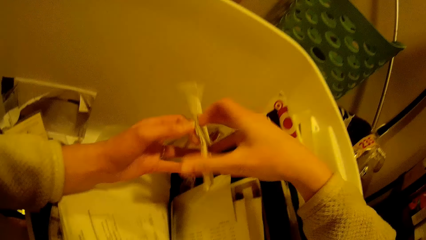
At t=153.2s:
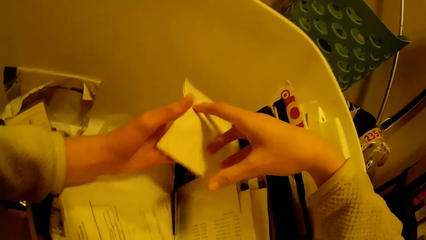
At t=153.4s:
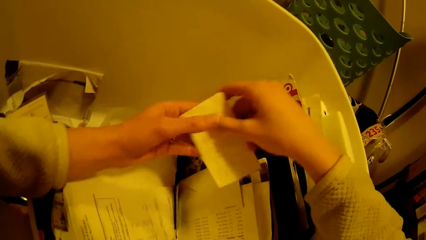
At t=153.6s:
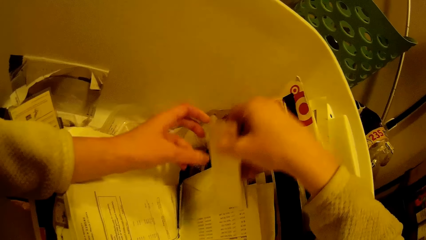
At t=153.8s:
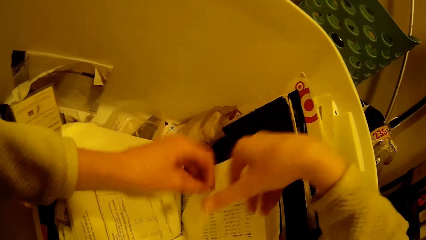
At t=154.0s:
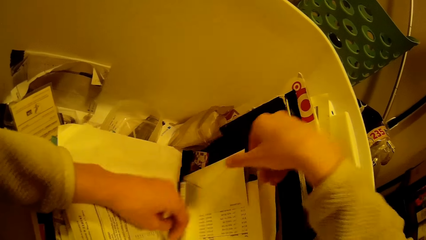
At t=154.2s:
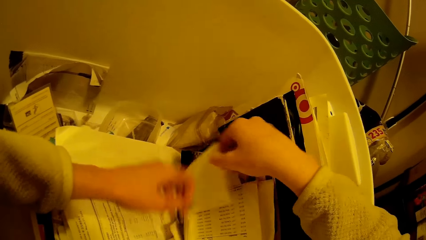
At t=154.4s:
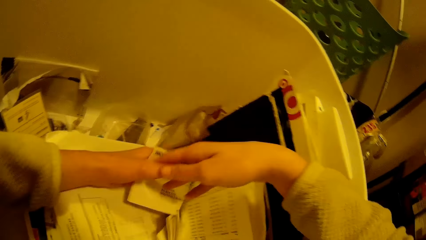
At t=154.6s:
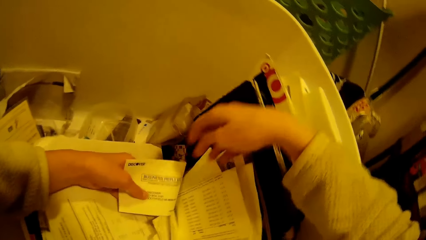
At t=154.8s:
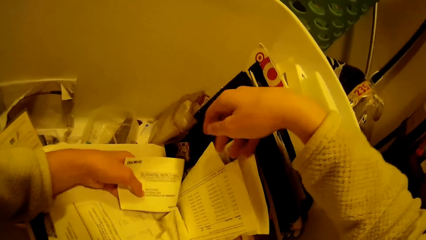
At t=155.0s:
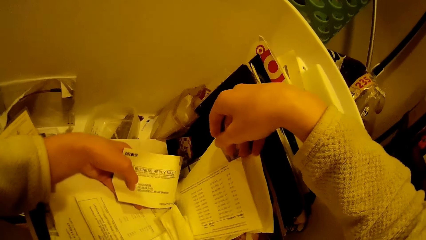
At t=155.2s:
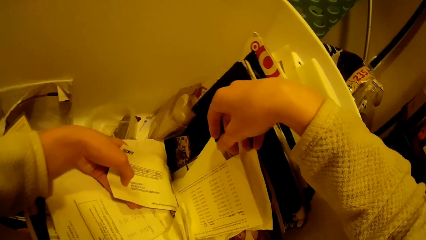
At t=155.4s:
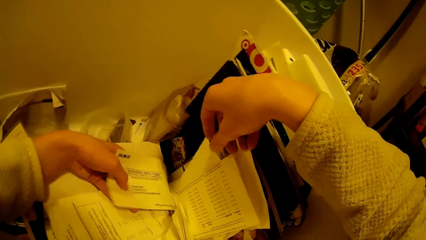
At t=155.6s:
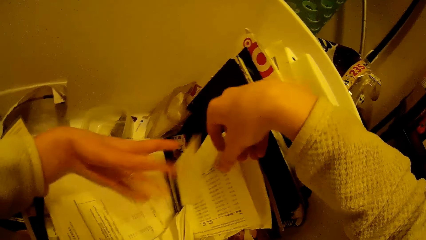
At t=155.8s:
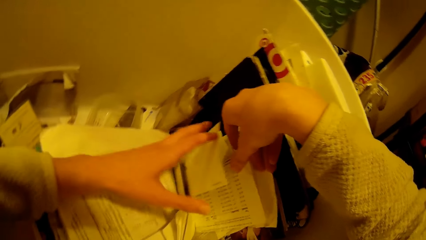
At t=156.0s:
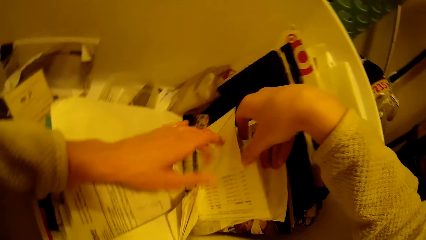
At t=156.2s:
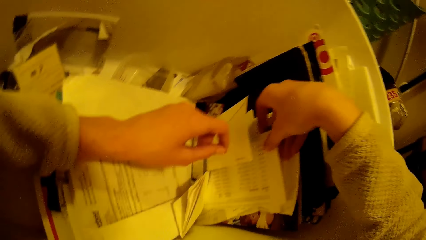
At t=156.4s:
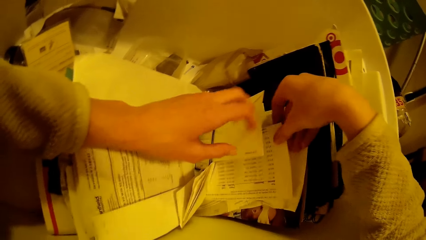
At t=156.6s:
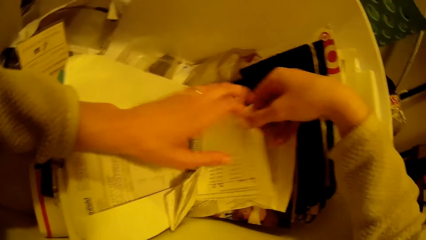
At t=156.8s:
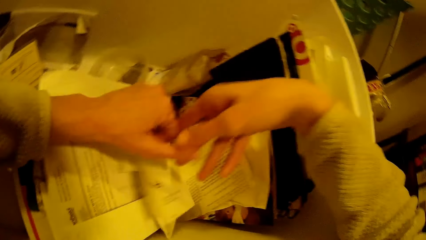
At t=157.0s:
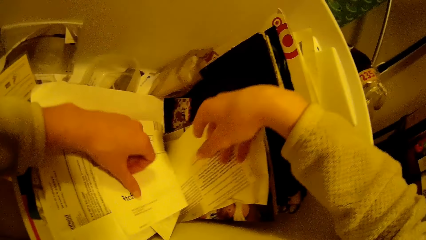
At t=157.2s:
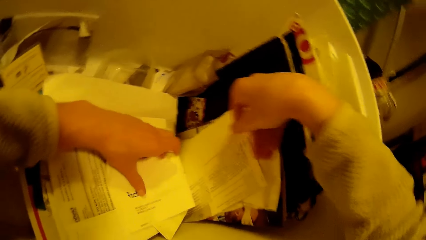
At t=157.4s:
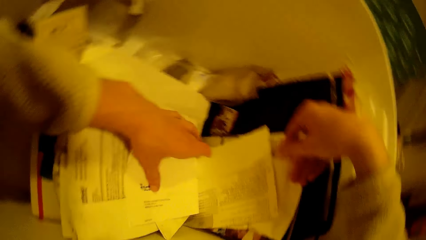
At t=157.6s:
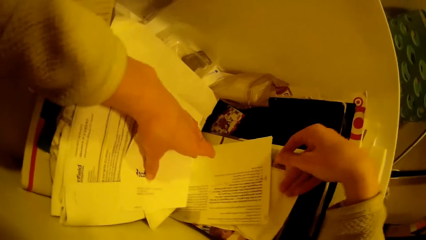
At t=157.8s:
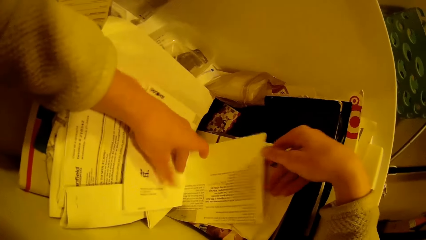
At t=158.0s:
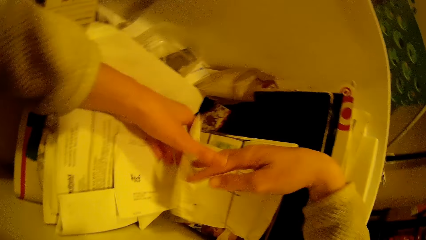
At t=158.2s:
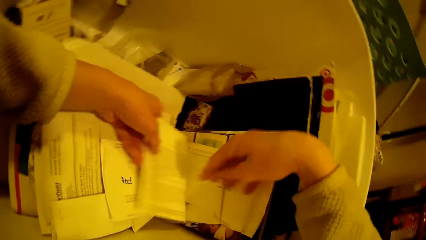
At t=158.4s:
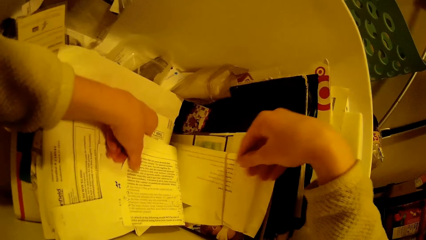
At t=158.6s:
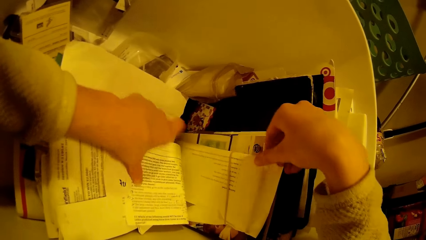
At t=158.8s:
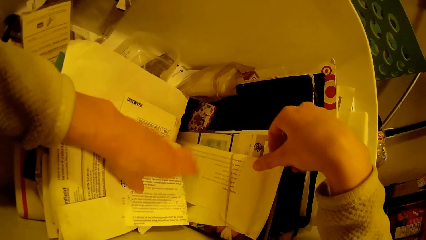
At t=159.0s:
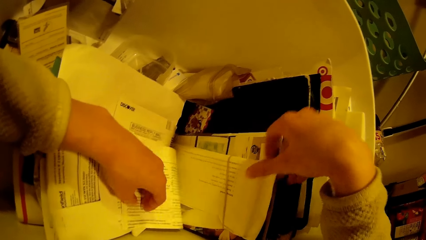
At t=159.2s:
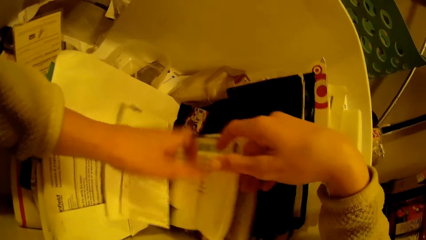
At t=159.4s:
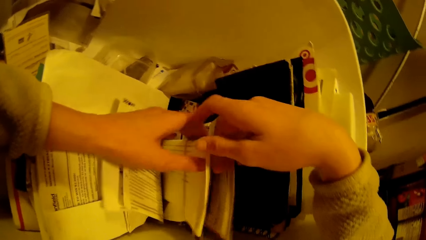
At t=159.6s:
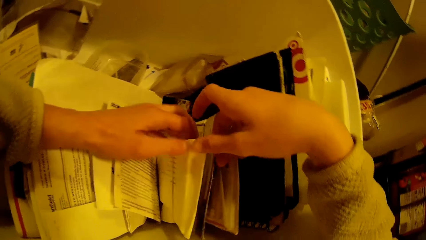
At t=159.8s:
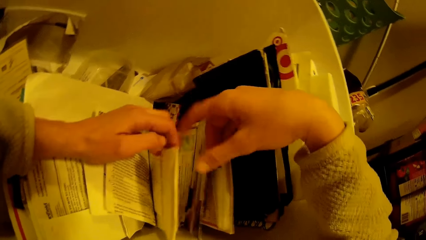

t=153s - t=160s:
The camera wearer folds the form. They drop the form in the bucket. They select the forms in the bucket.

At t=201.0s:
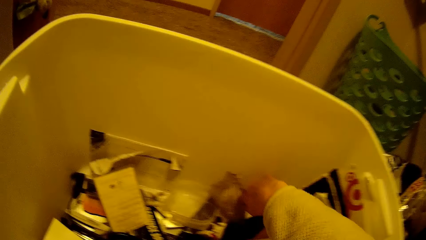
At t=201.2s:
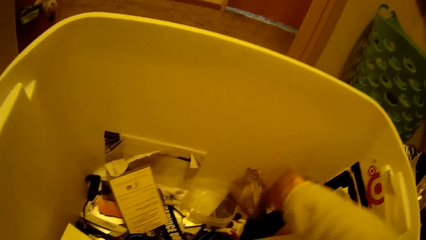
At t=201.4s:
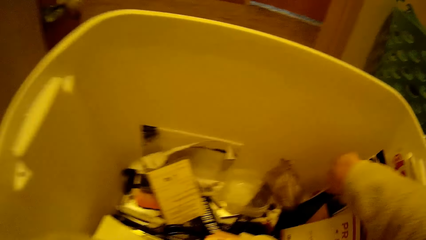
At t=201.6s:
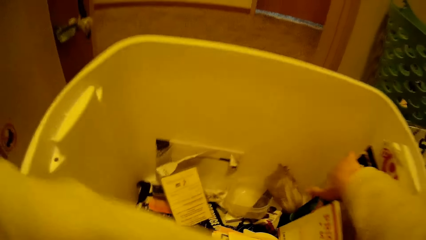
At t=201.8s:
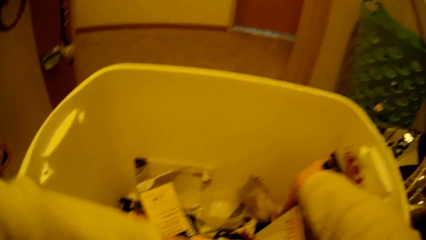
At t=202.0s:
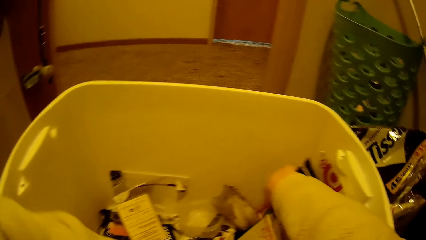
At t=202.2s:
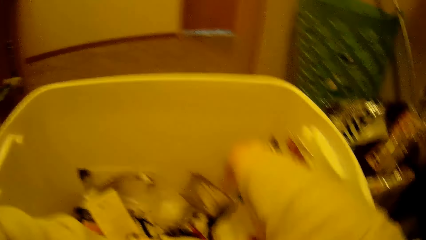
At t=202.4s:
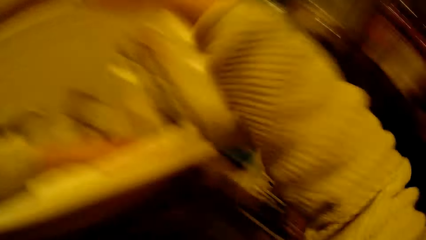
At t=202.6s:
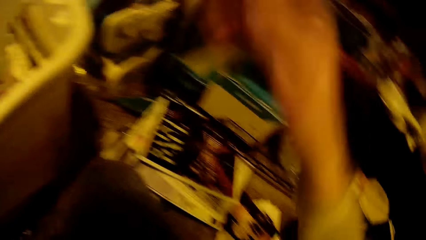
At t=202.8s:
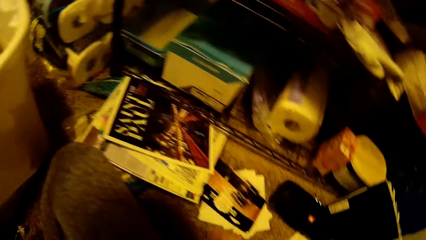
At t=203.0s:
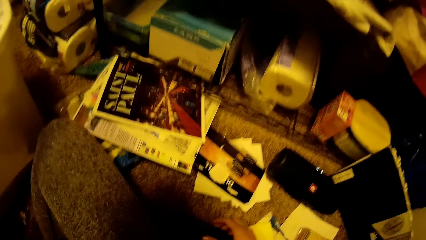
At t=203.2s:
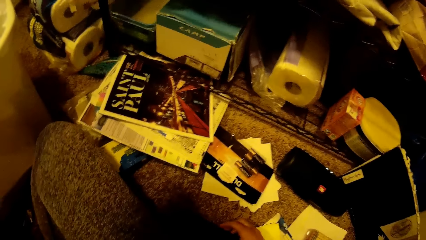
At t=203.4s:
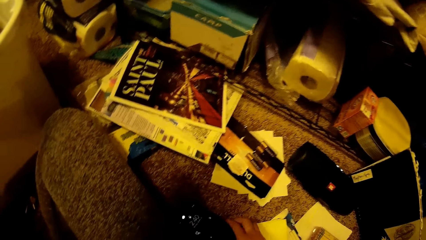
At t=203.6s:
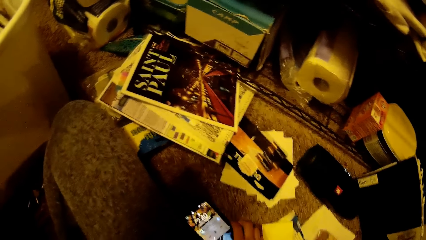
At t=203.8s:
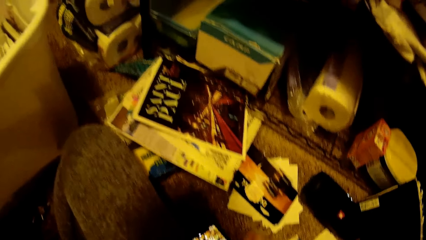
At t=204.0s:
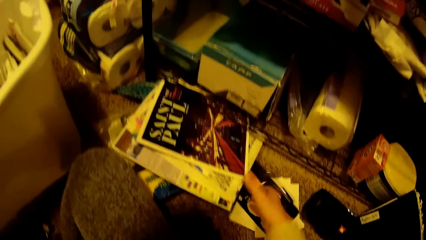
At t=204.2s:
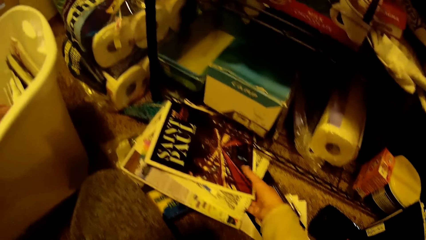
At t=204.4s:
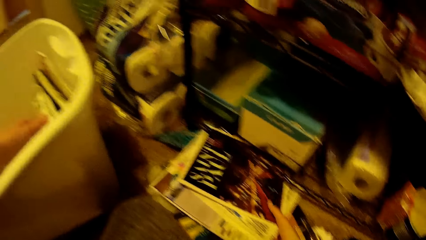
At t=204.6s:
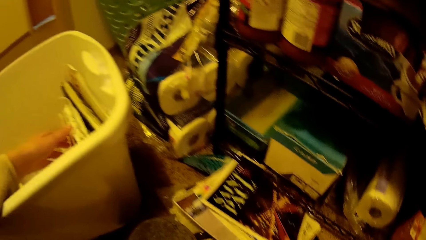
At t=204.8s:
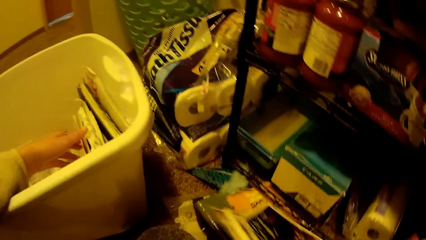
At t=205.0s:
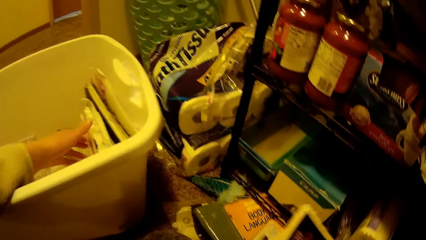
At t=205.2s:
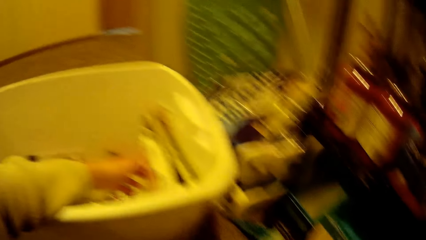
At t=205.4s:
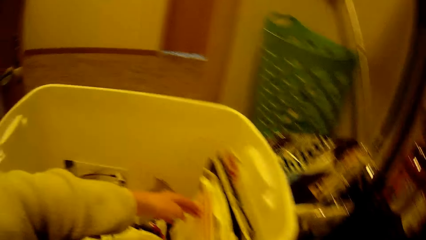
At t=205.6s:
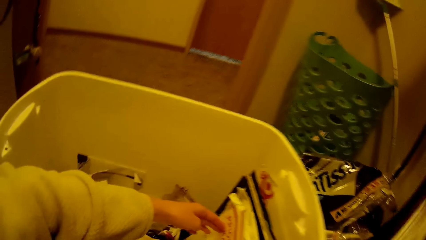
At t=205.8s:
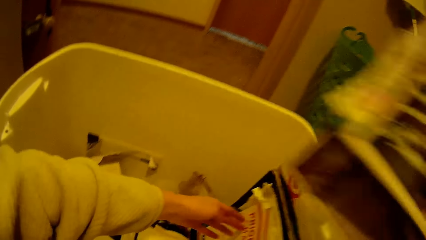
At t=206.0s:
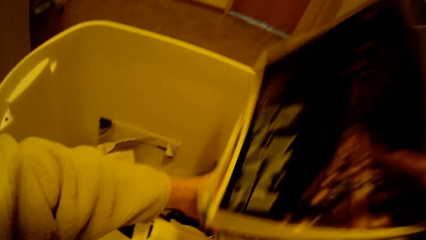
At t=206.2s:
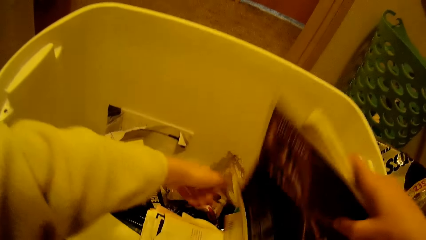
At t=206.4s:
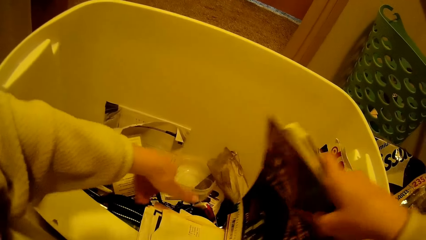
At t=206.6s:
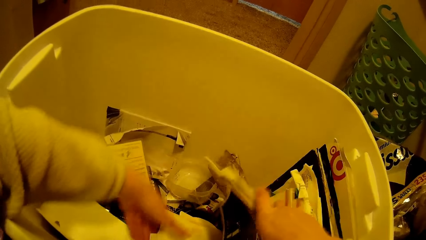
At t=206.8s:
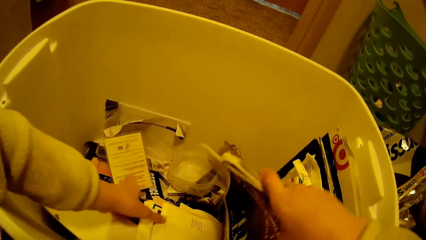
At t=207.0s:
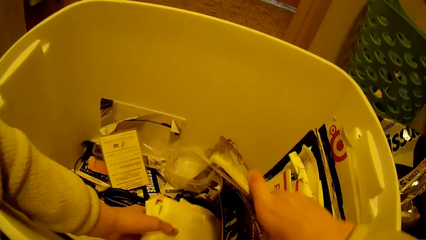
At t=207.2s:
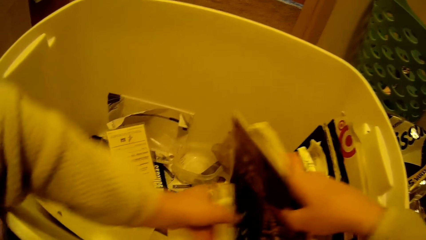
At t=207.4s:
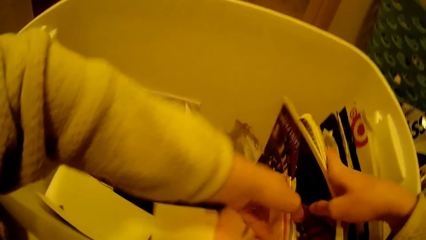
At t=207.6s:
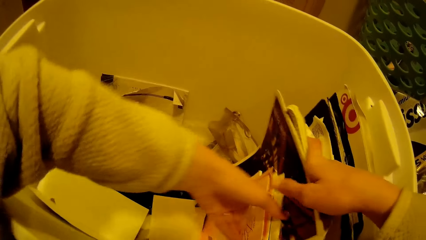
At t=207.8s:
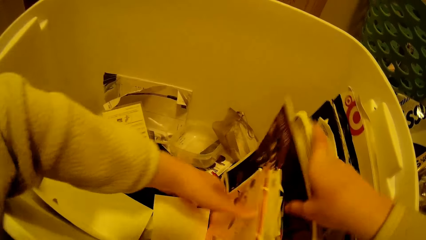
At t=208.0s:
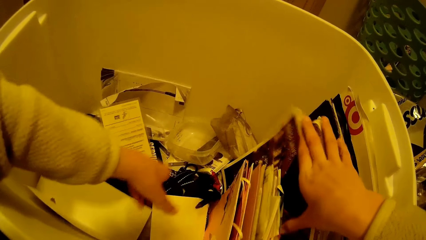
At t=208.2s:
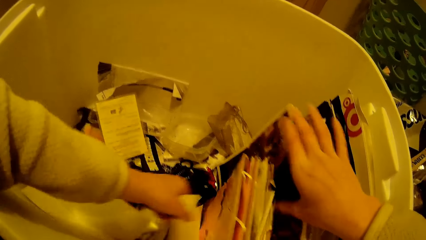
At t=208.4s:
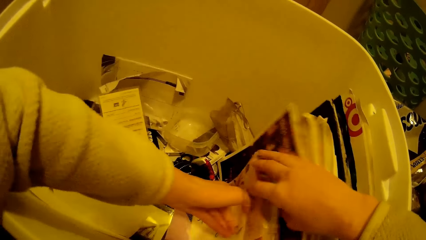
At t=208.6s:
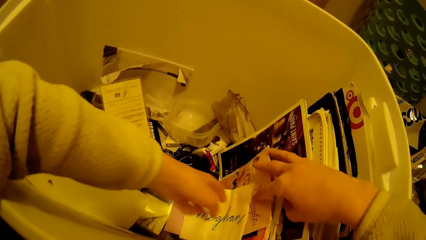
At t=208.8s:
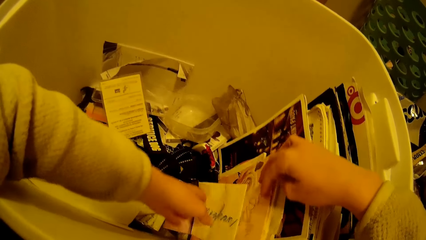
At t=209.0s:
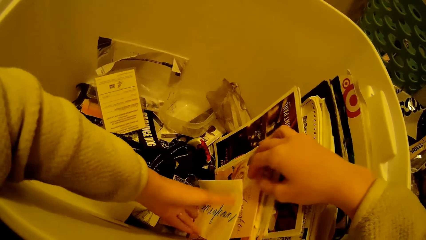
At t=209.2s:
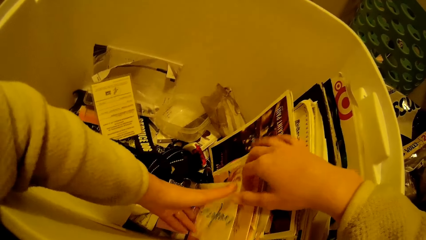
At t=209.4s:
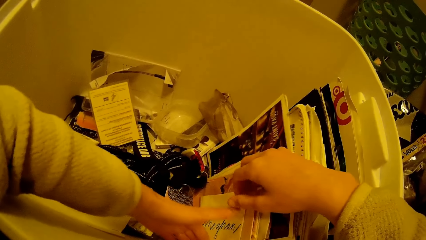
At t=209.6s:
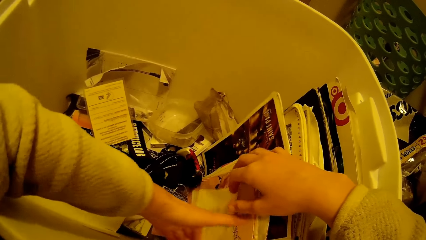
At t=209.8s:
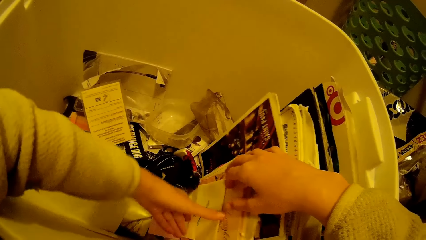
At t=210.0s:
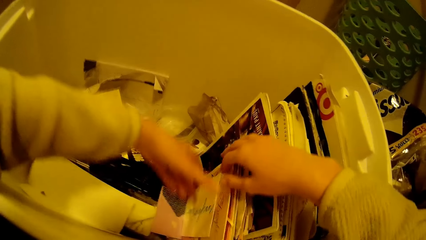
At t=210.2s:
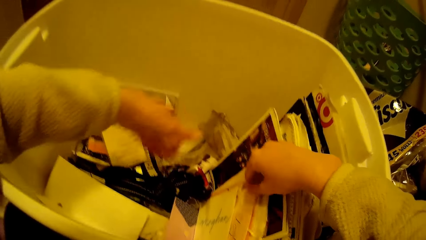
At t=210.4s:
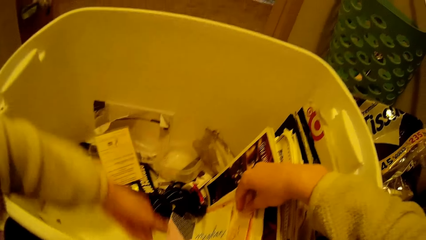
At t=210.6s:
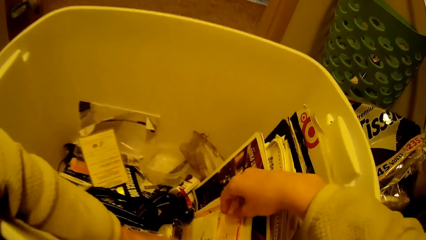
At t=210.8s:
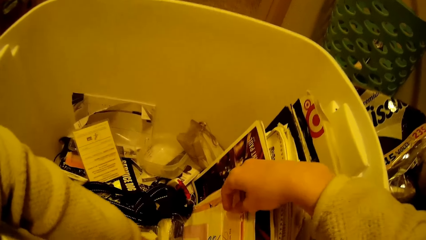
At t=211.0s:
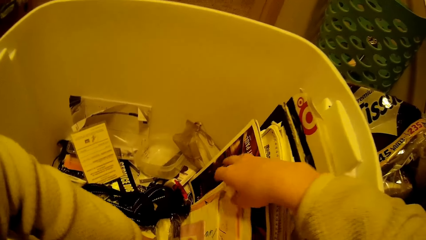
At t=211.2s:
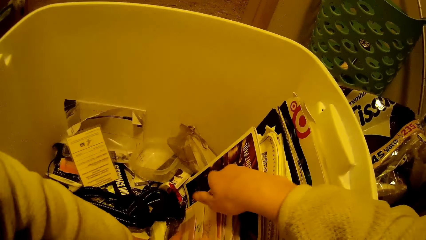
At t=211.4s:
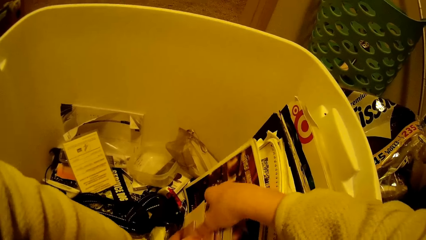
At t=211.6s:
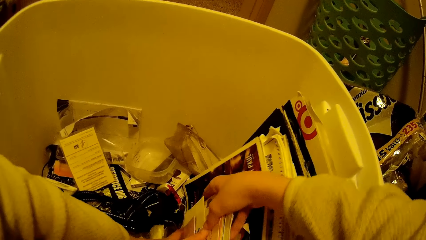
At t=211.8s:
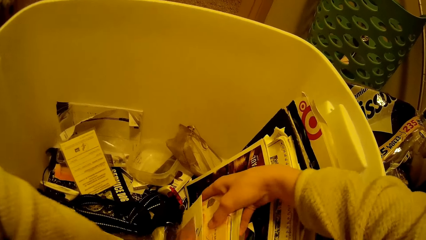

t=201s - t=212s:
The camera wearer picks a form from the bucket. She picks some books from the floor. She moves some papers from the floor into the container with her right hand. She places the books in the bucket. She selects the forms.
